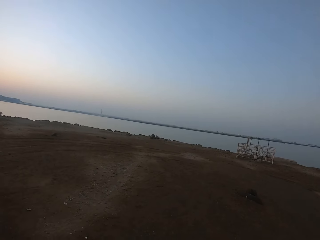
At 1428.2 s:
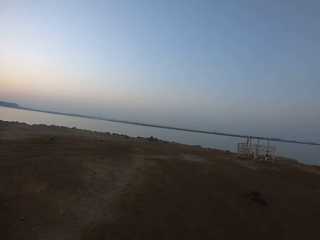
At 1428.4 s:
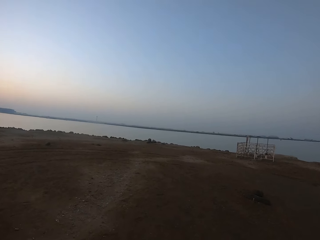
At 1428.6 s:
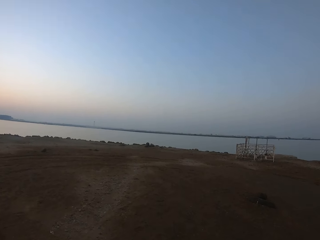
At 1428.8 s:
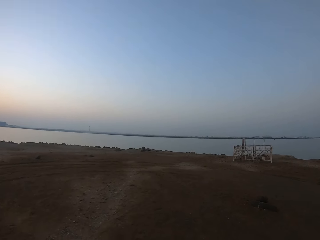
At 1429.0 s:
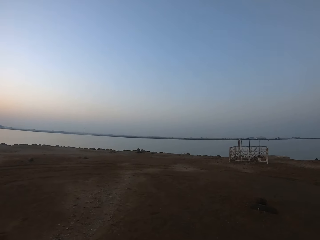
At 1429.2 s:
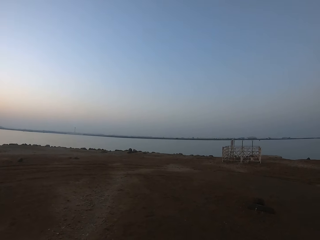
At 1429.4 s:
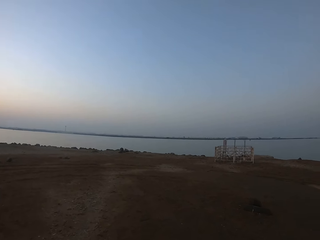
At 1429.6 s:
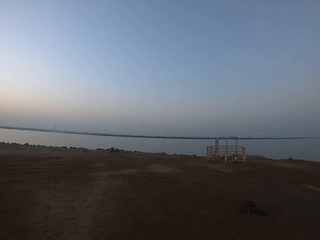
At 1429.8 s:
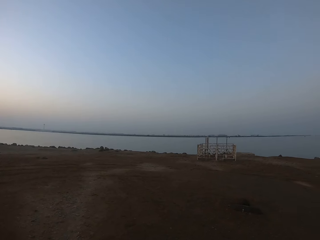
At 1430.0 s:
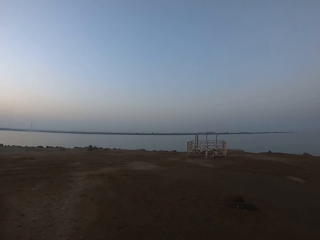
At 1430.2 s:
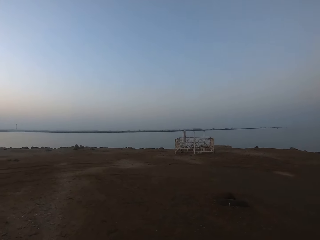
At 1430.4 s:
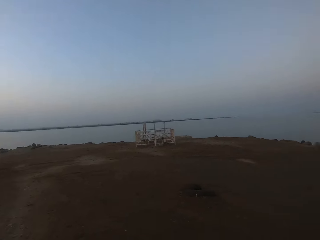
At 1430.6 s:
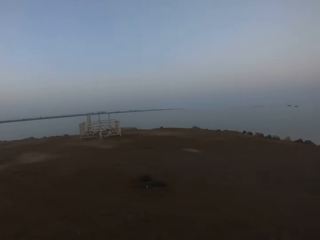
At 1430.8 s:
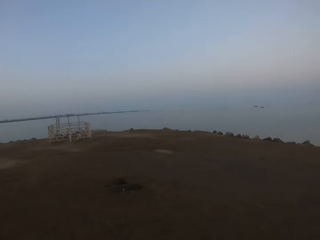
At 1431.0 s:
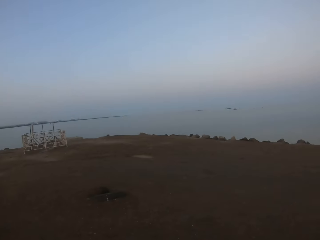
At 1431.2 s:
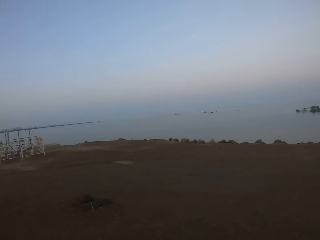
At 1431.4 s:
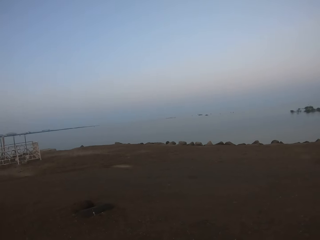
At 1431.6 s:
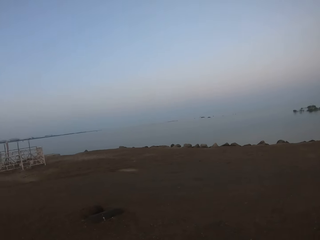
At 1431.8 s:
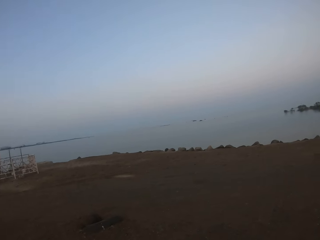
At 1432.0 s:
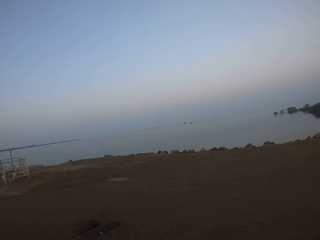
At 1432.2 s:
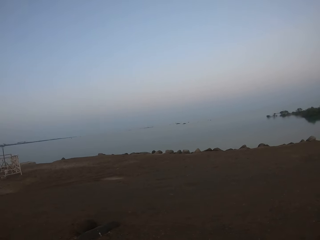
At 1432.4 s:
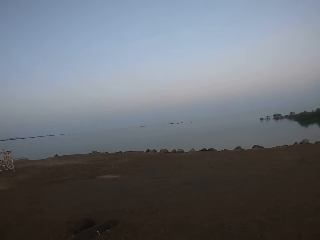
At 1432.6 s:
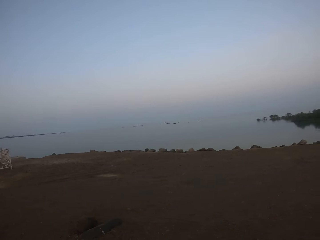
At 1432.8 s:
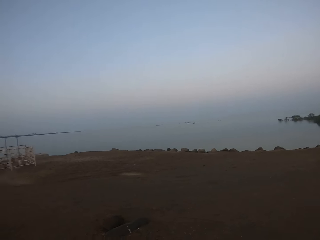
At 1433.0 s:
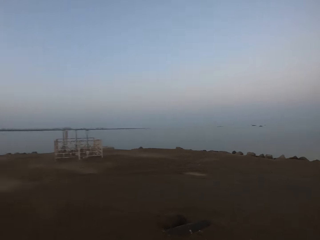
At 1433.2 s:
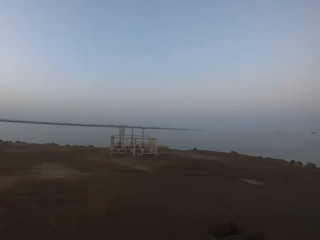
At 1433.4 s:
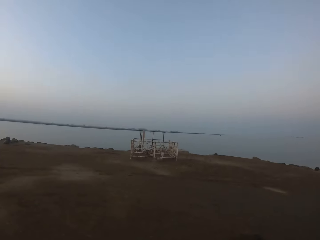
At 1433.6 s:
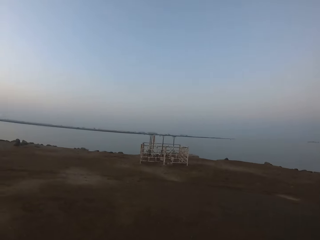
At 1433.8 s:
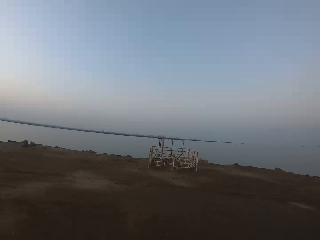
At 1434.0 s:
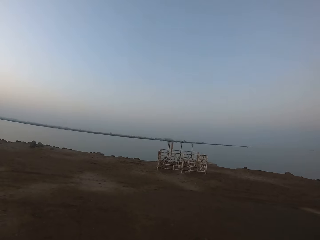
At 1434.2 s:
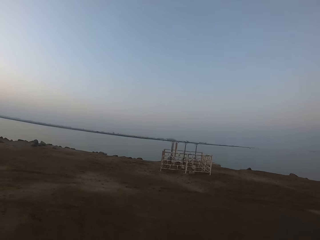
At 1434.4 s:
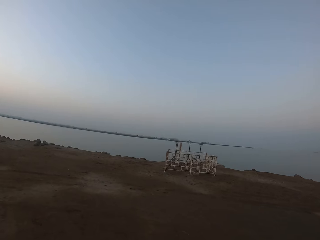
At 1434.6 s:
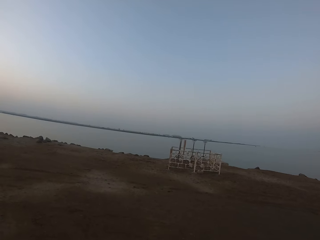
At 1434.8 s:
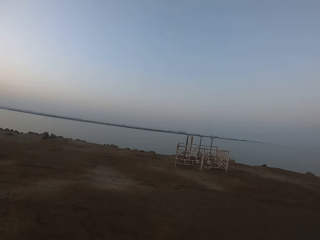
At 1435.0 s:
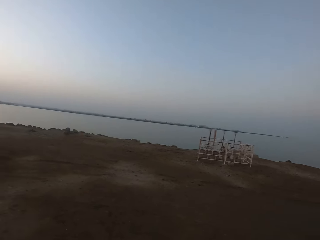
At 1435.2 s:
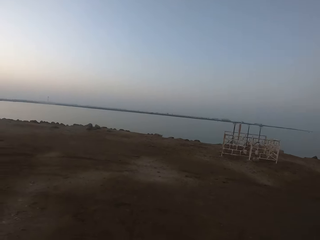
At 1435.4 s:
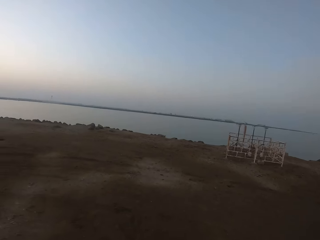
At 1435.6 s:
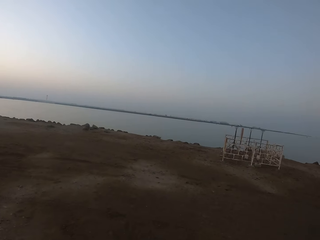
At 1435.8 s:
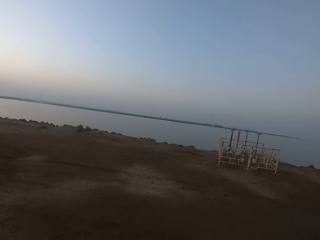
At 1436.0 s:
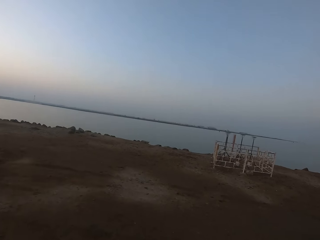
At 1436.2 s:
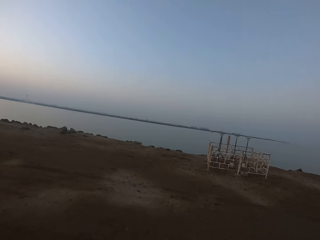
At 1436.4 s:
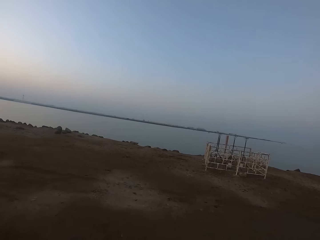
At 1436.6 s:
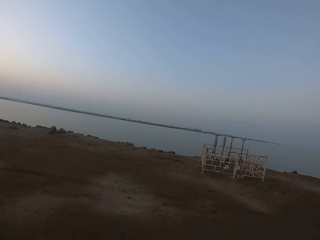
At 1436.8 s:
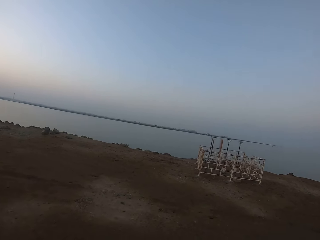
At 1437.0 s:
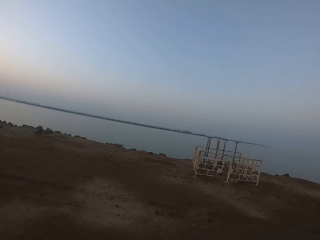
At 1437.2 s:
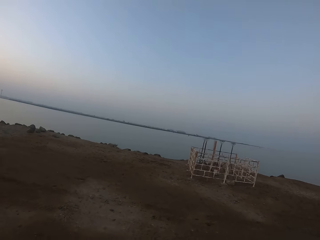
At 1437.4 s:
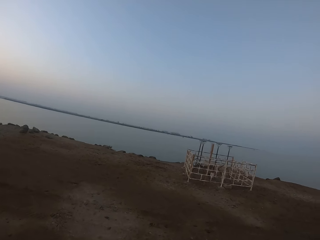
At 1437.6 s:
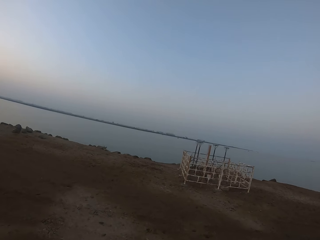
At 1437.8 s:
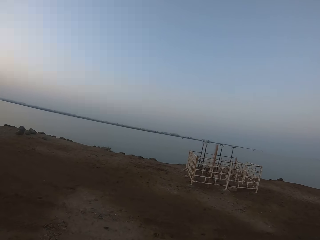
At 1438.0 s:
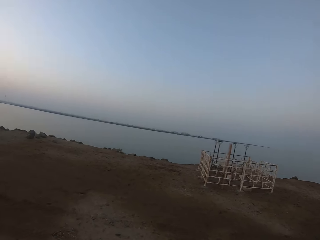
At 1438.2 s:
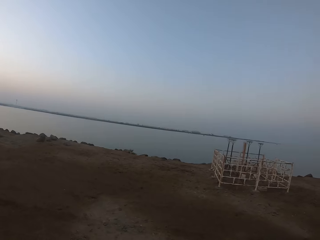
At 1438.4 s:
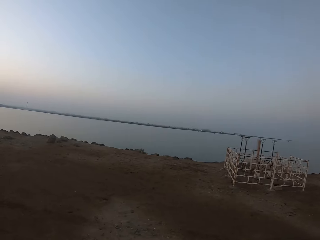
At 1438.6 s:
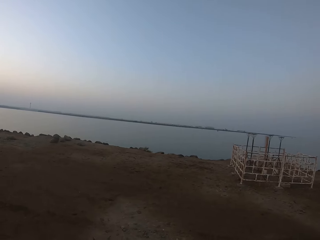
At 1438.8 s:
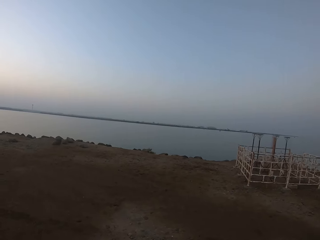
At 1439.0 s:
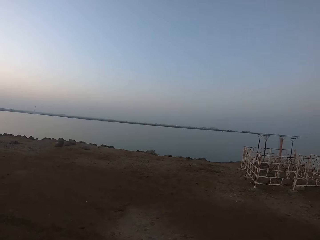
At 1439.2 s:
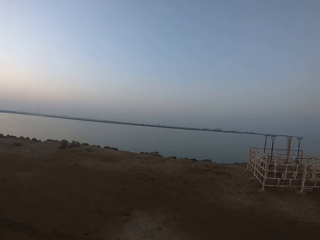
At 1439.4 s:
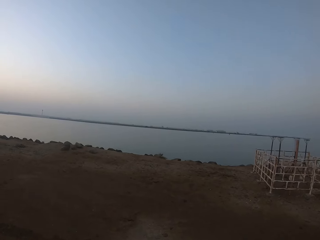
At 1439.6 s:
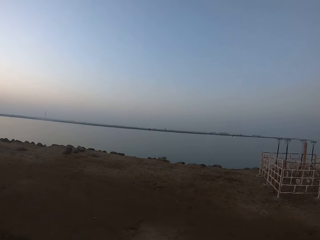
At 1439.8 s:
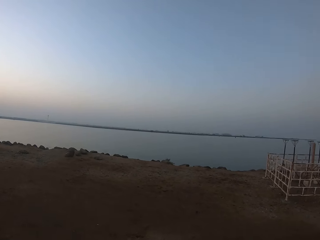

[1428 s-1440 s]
The camera wearer looks around. They walk around.

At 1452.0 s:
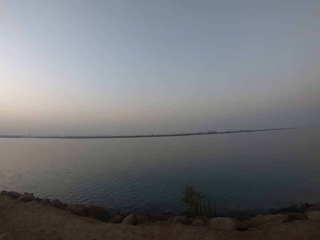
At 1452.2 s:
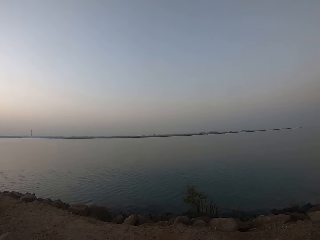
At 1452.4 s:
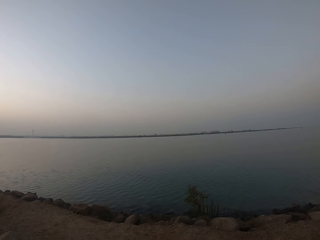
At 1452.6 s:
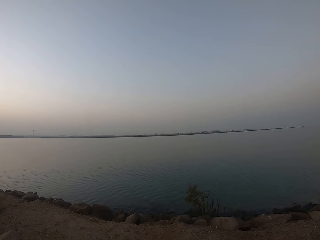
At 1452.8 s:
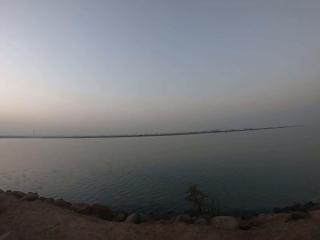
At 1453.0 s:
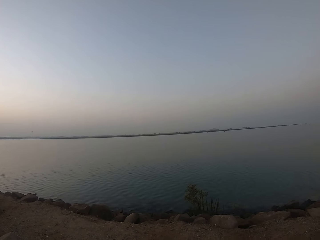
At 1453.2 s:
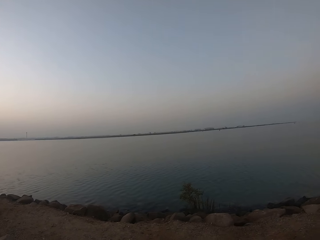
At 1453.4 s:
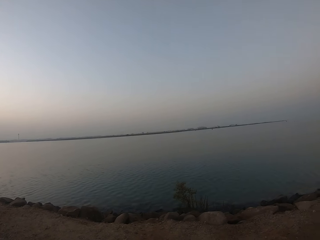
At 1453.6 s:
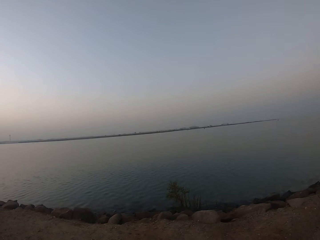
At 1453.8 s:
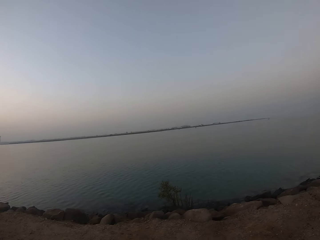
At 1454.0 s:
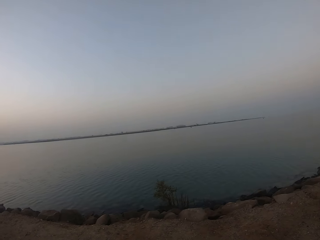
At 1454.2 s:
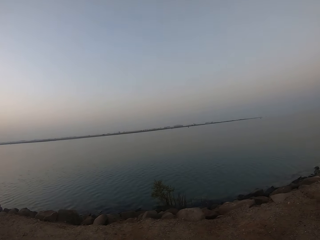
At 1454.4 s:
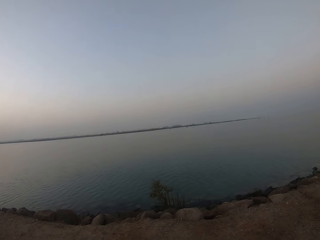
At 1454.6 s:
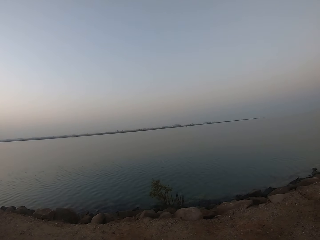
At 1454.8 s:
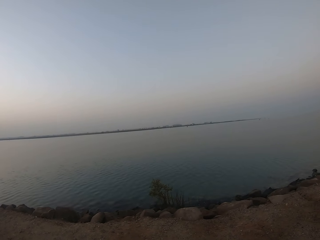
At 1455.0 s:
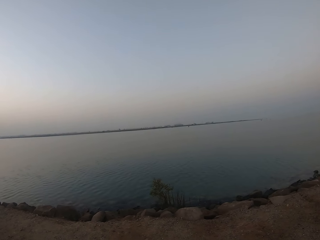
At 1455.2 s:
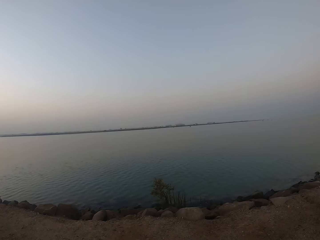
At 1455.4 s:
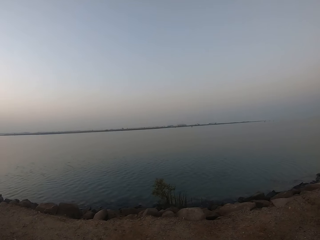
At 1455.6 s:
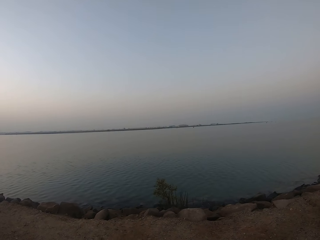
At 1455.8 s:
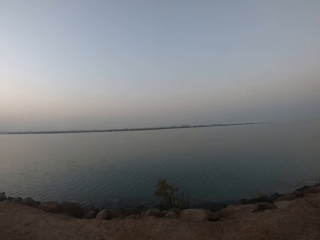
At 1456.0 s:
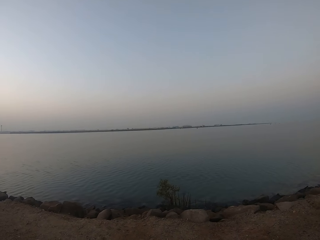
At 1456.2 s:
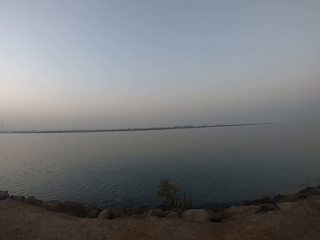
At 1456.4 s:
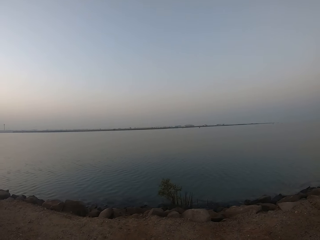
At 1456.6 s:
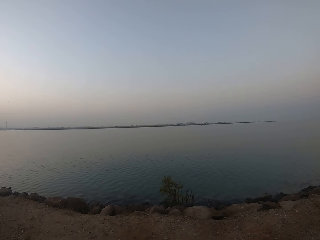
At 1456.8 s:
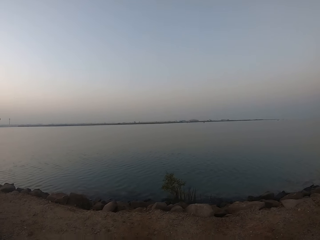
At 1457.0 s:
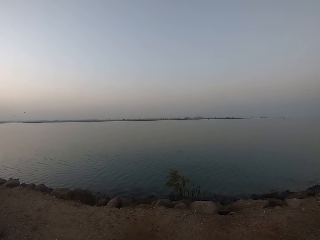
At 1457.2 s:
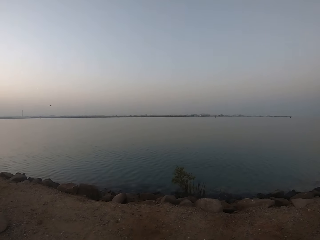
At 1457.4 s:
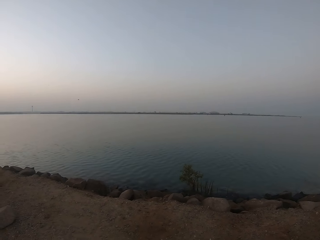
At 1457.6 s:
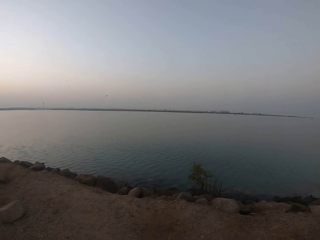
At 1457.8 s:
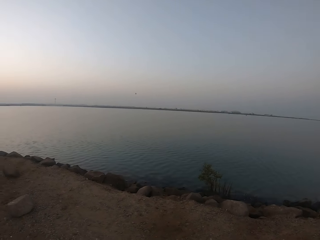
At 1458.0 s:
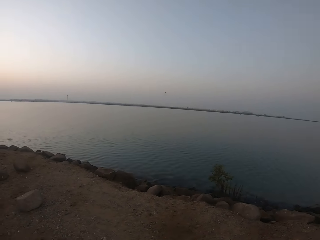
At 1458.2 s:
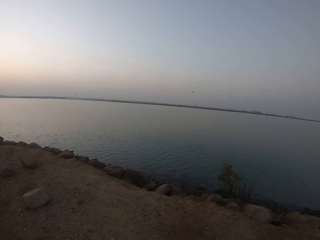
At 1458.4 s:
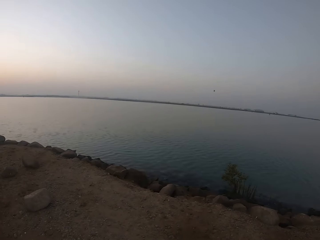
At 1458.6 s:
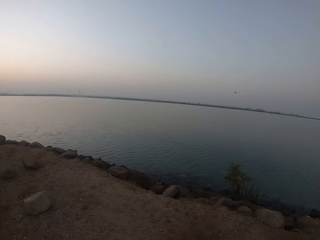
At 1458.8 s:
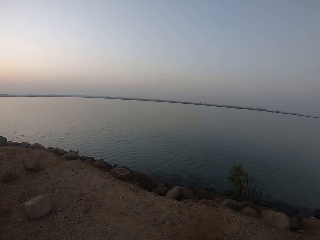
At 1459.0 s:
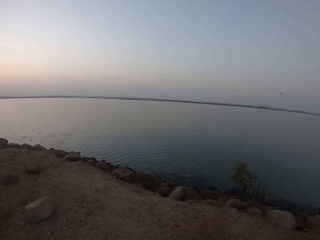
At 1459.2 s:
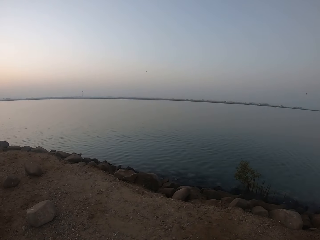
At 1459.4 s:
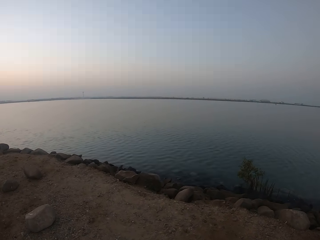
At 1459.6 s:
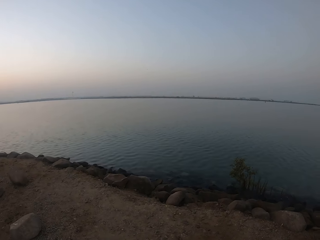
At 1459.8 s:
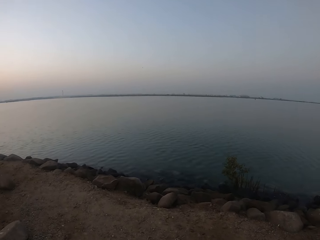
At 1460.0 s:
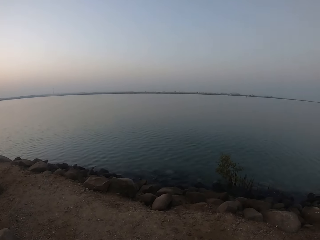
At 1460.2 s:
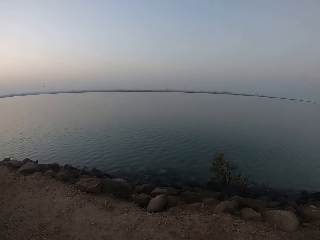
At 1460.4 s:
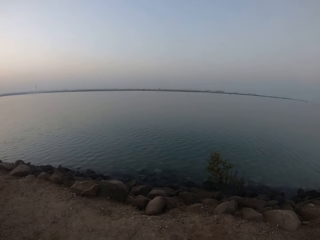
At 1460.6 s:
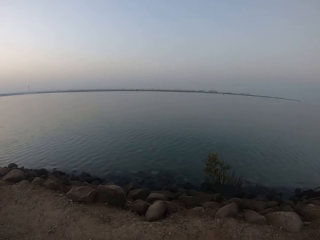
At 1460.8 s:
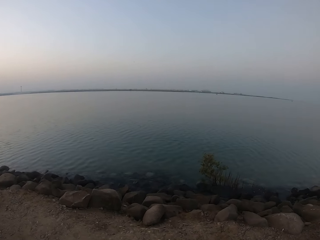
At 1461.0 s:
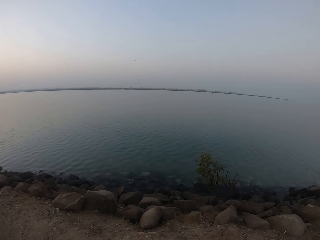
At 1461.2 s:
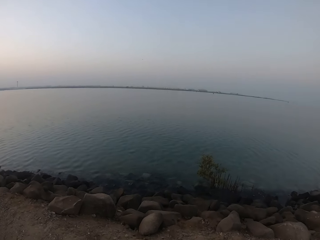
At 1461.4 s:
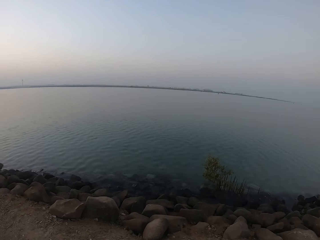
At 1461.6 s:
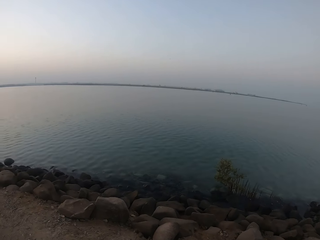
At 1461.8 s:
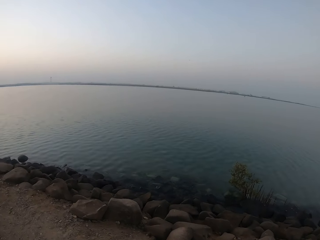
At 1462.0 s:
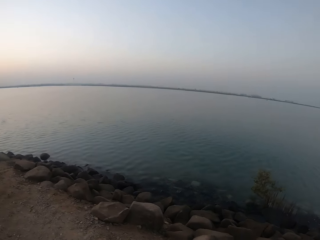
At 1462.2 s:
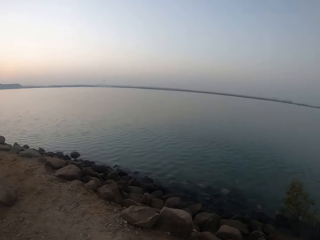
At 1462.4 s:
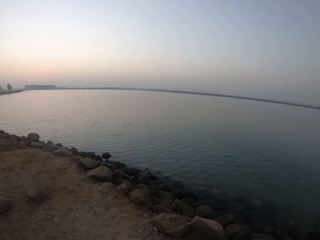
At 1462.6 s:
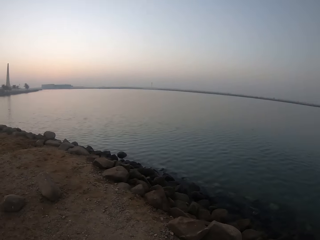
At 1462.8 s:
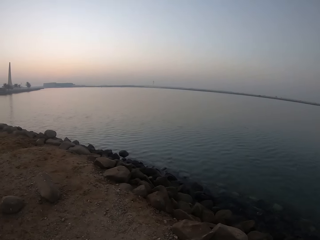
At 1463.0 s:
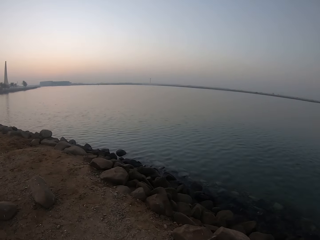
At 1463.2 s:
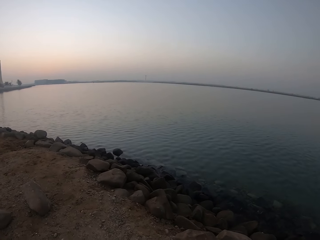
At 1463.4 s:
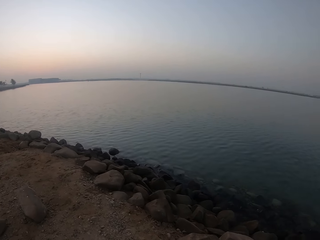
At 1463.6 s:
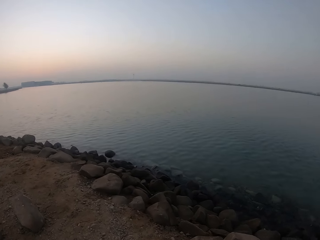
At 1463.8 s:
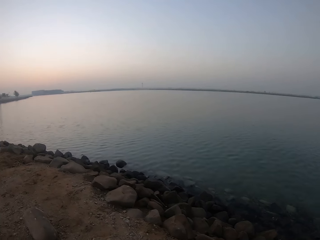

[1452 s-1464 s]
The camera wearer looks around the ocean. They walk around.
